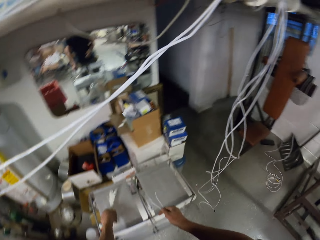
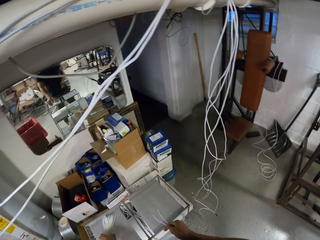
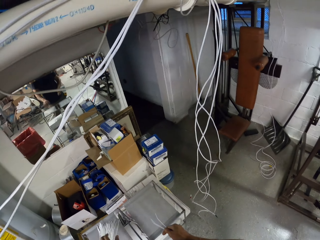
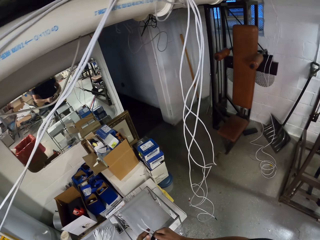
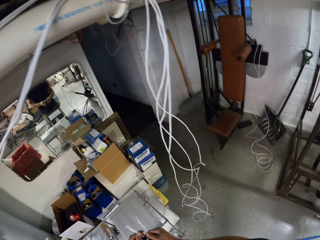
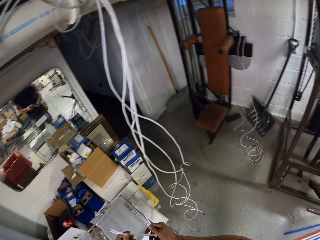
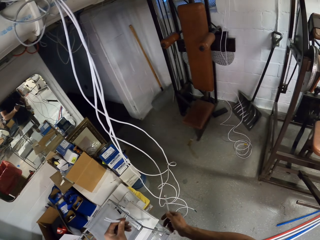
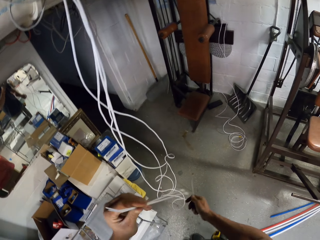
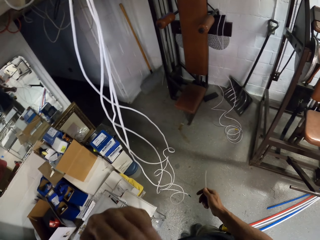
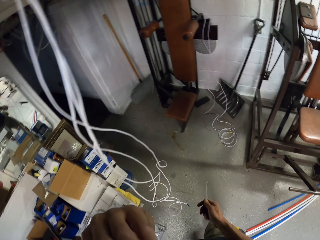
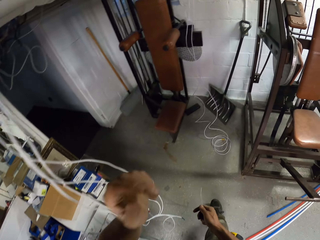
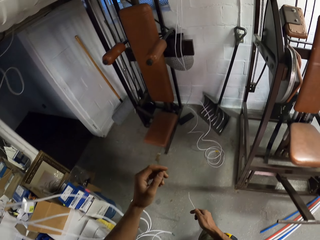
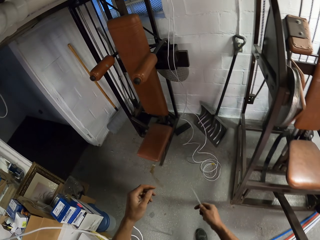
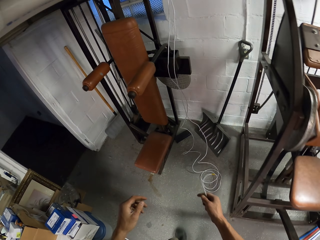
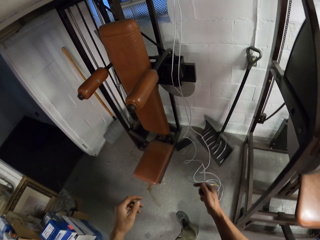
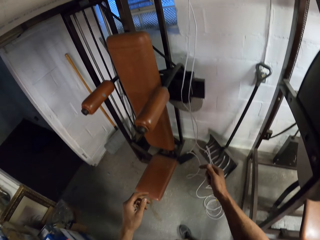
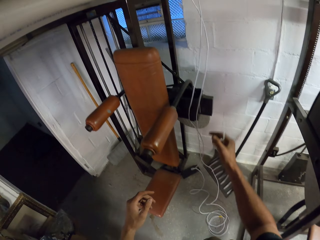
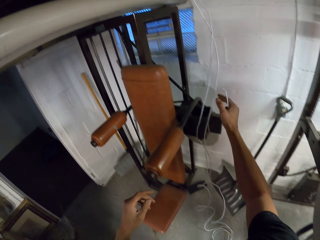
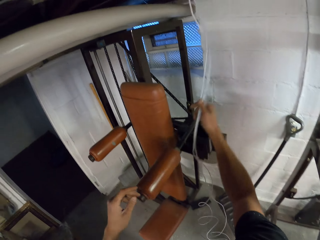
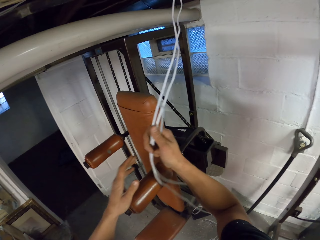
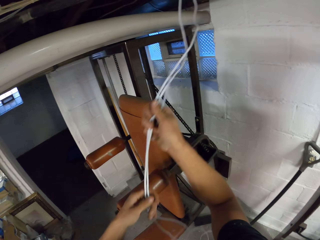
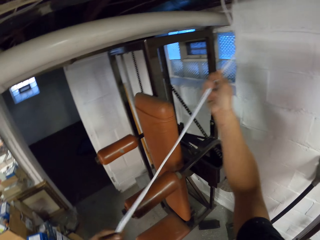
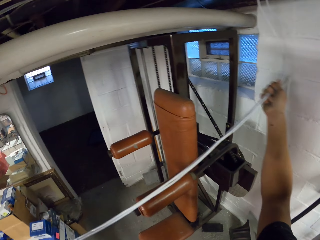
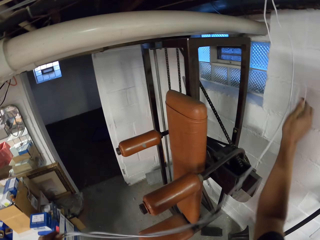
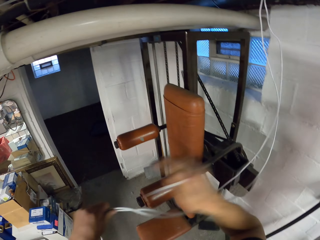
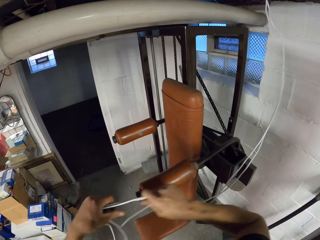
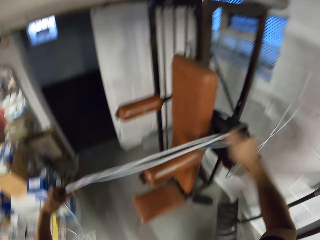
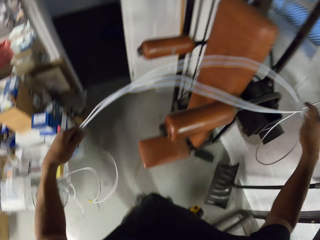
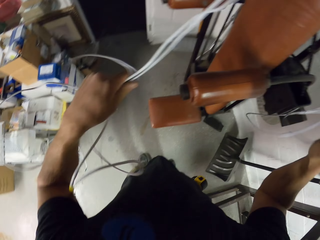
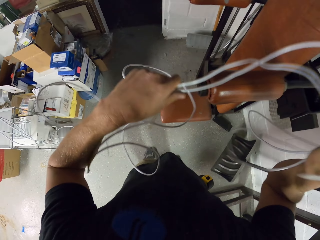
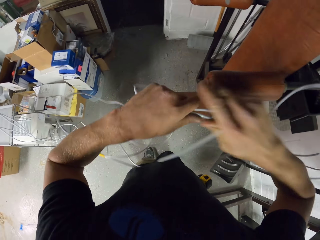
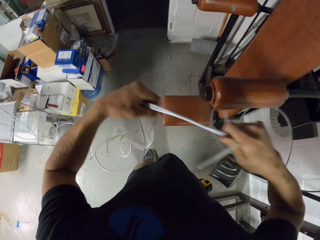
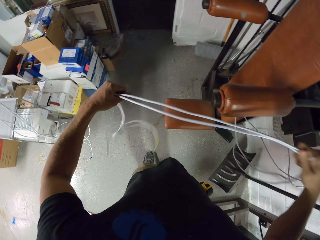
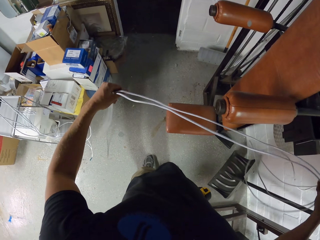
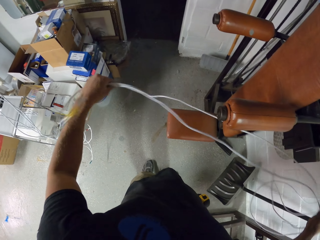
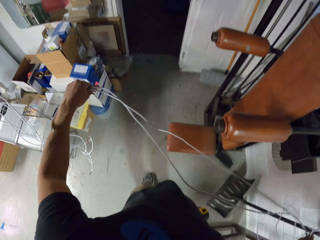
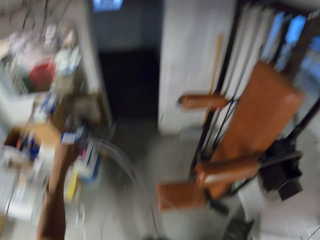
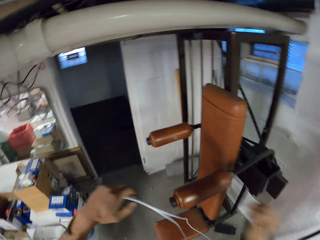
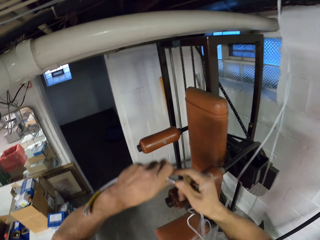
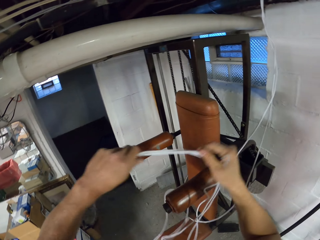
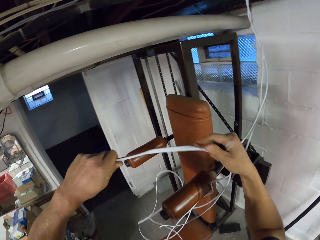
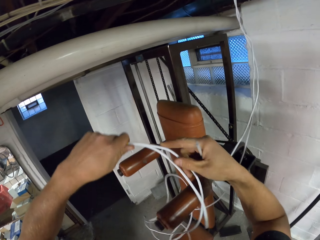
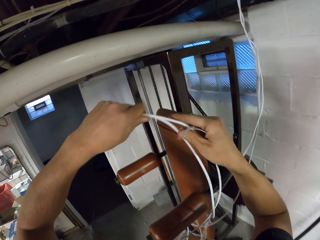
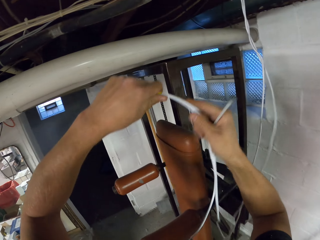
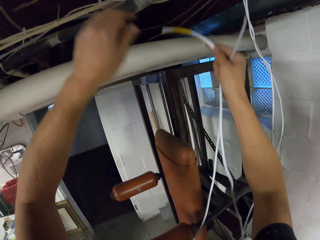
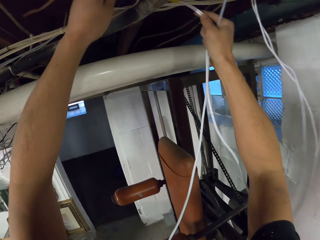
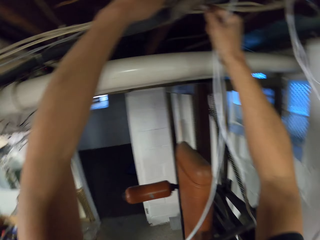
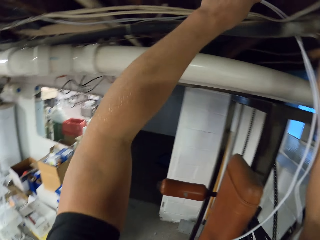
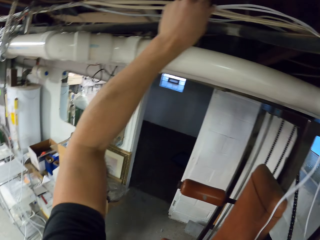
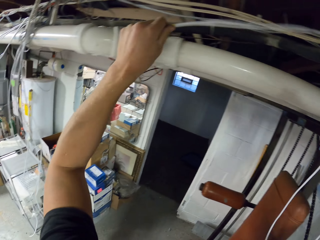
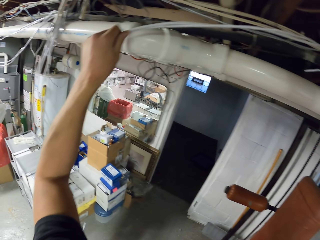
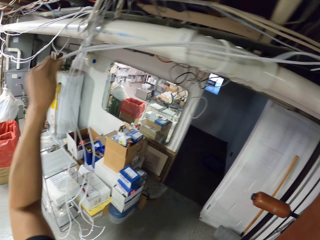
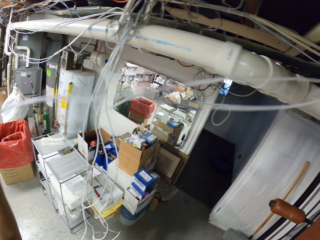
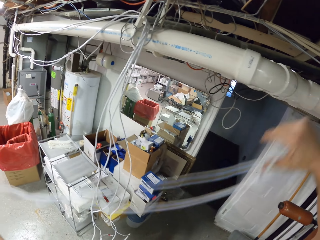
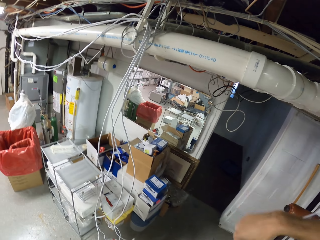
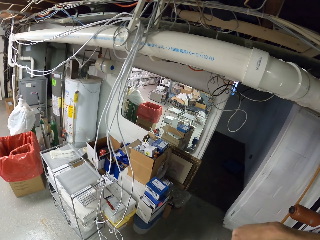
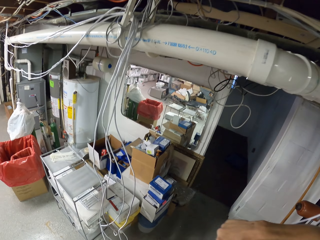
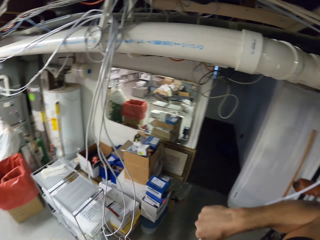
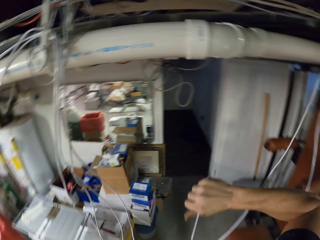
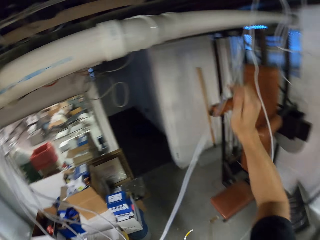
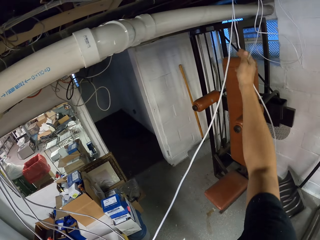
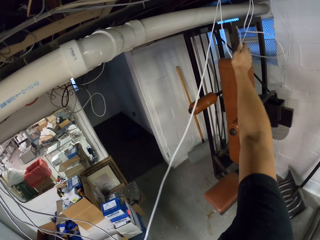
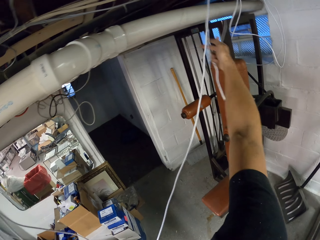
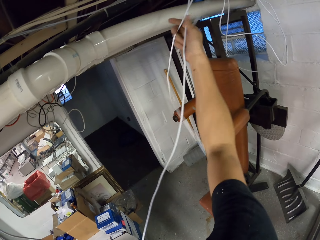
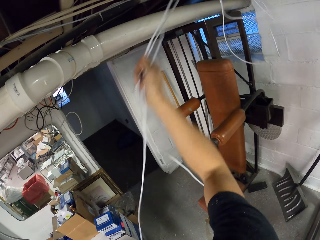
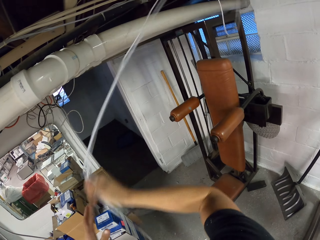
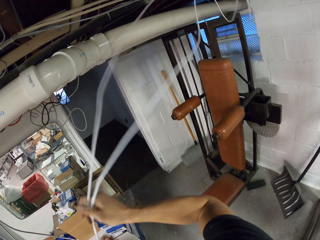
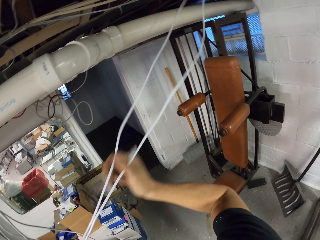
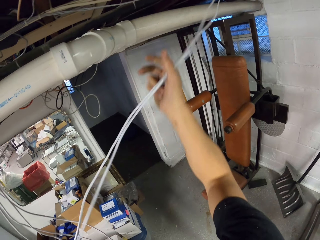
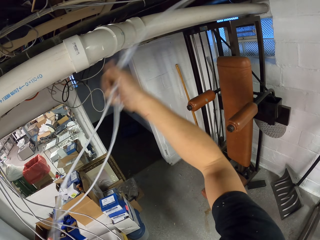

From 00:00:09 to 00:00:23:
The camera wearer puts a cable tie on the stand. They pick something, raise the hand and walk around. They pull cables. They hold the wire cable. They stretch the wire cable. They fold the wire cable. They move the wire cable.

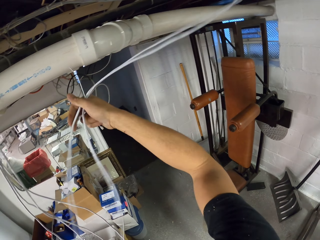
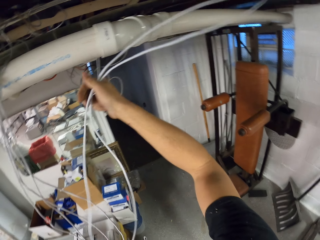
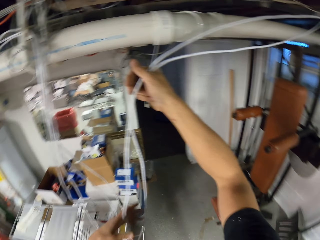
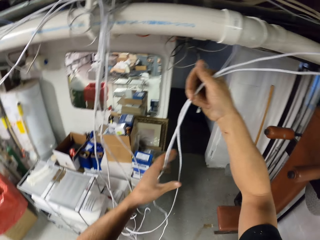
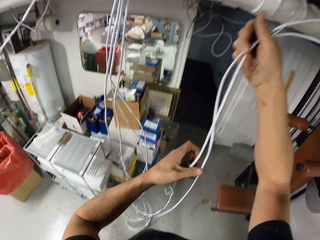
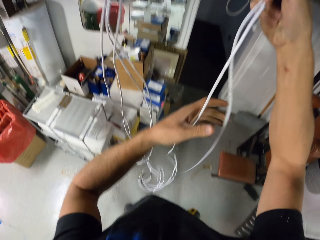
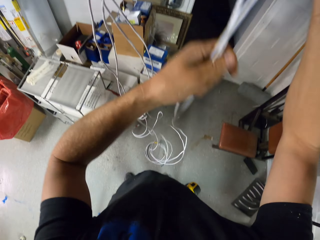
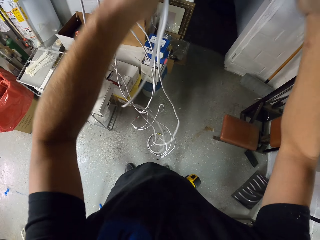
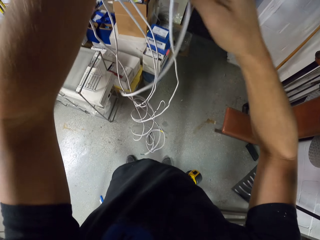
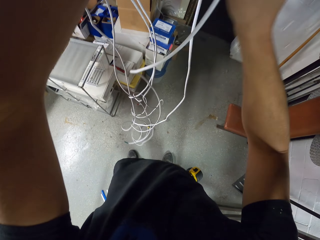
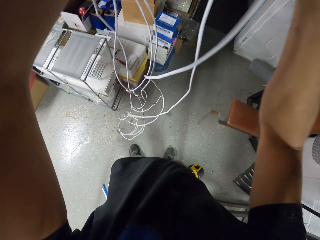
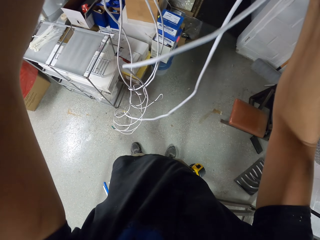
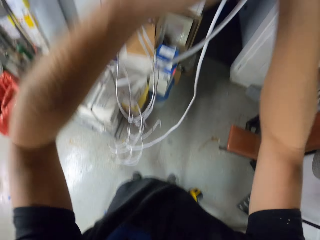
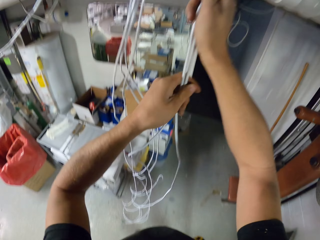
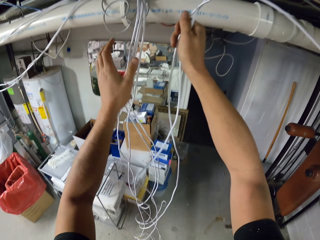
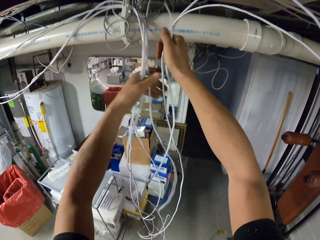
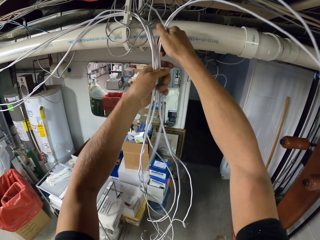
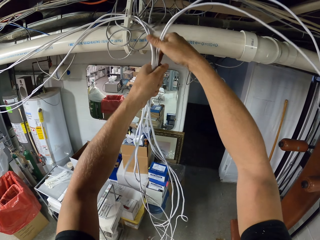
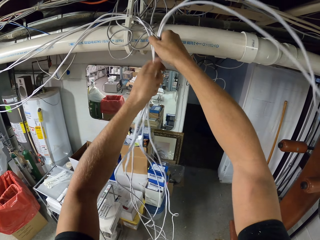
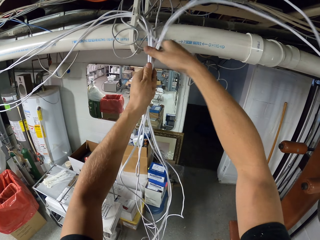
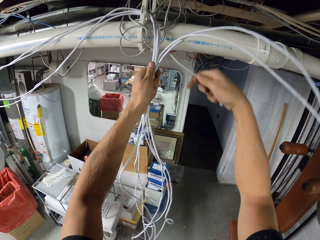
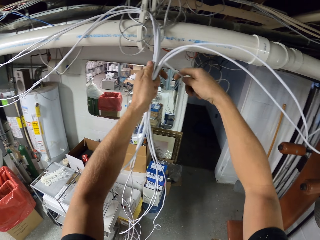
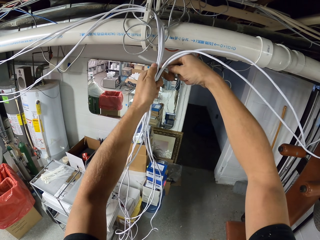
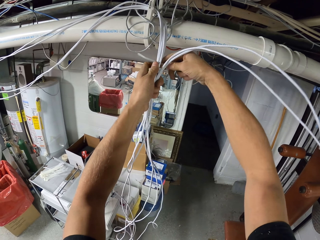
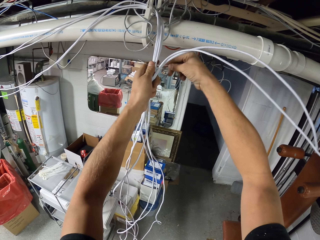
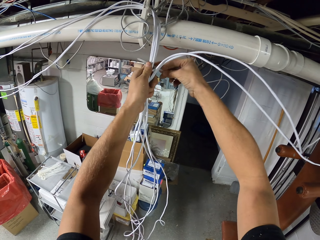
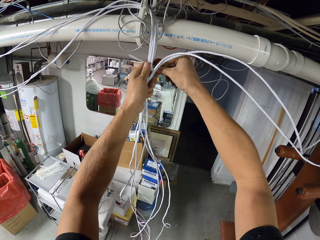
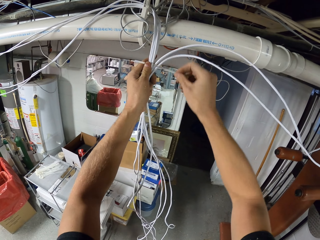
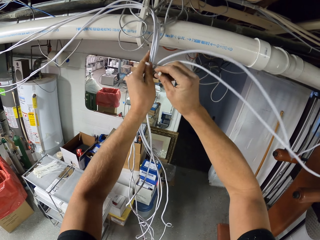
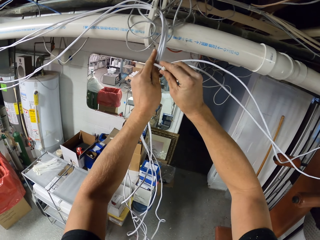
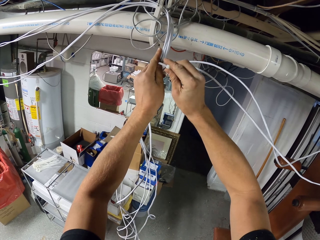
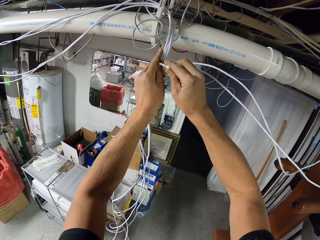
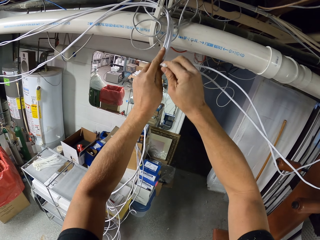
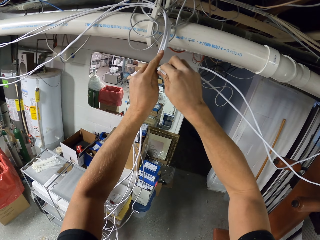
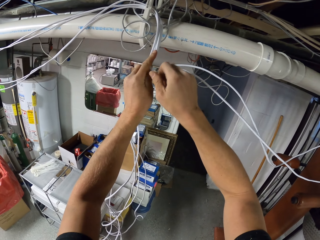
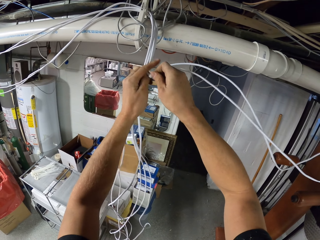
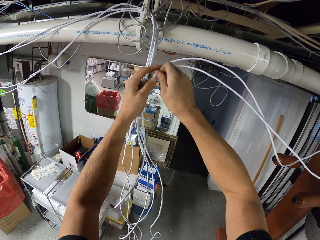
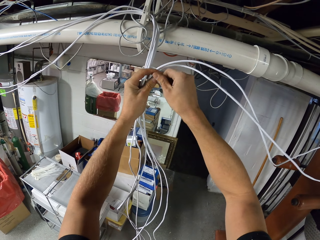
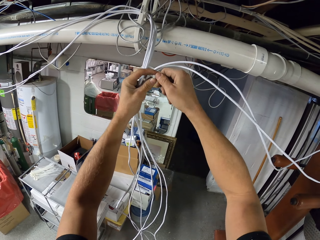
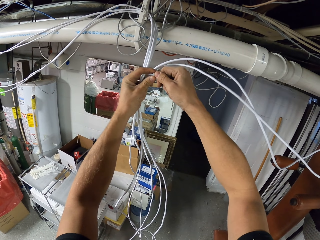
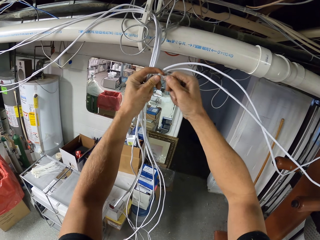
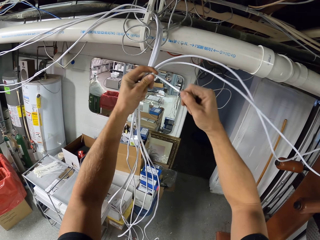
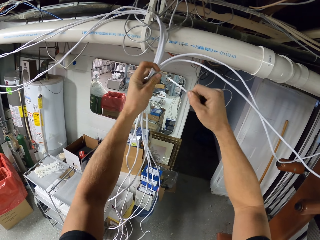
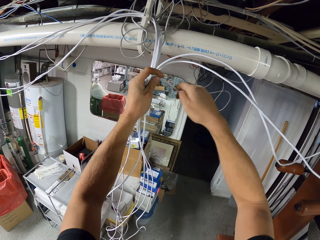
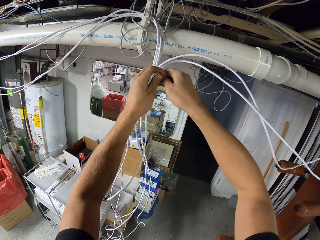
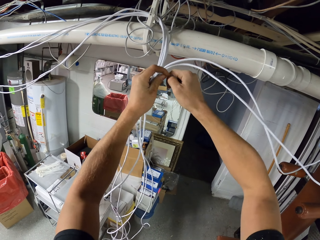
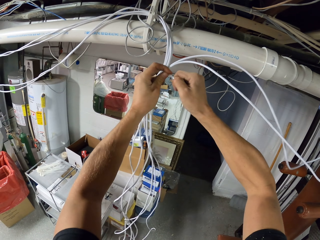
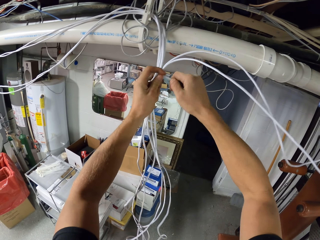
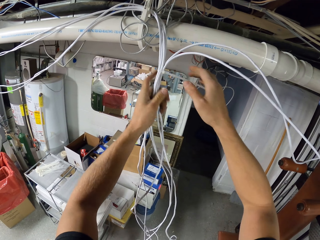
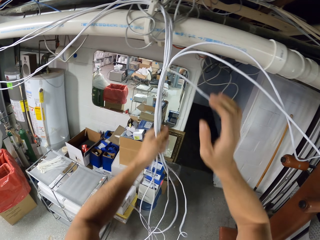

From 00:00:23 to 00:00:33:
The camera wearer joins the wire cables with a cable tie.
